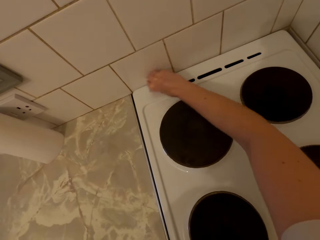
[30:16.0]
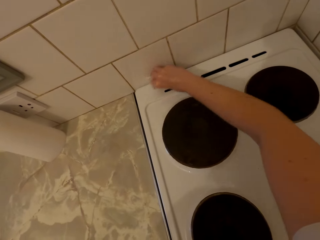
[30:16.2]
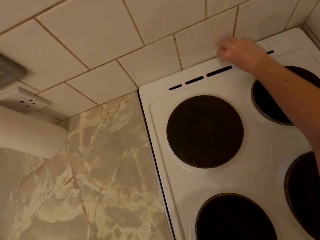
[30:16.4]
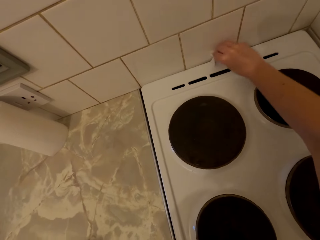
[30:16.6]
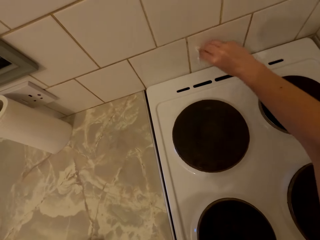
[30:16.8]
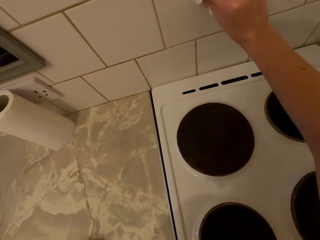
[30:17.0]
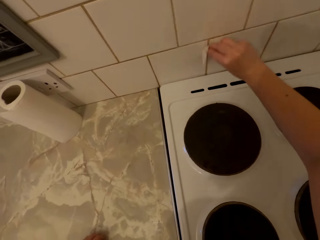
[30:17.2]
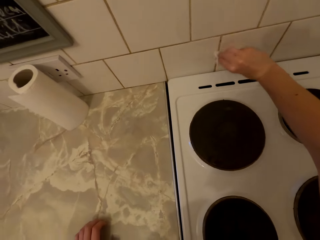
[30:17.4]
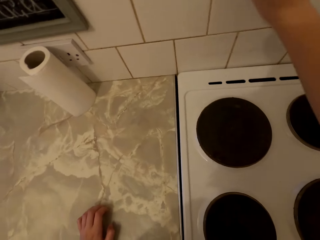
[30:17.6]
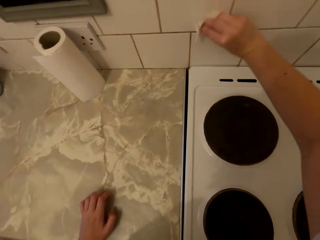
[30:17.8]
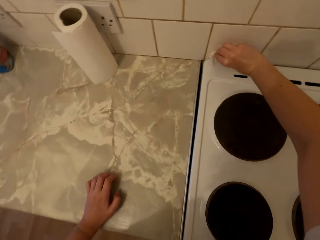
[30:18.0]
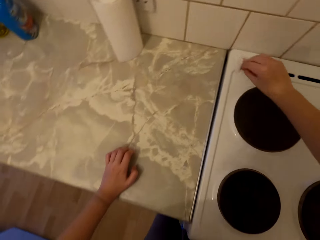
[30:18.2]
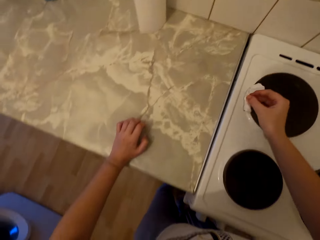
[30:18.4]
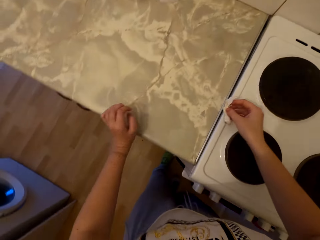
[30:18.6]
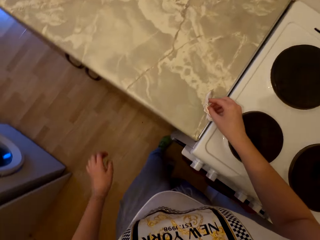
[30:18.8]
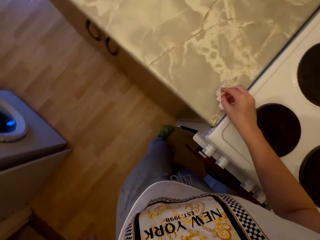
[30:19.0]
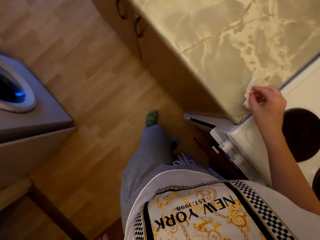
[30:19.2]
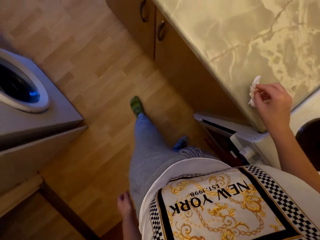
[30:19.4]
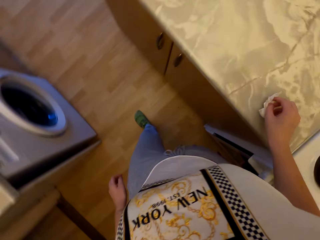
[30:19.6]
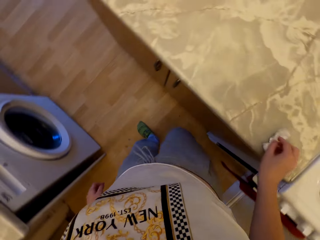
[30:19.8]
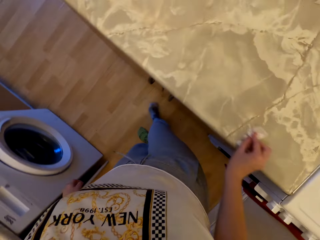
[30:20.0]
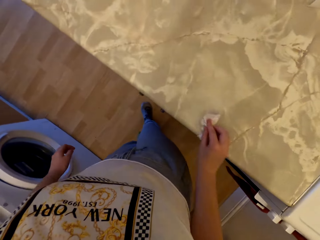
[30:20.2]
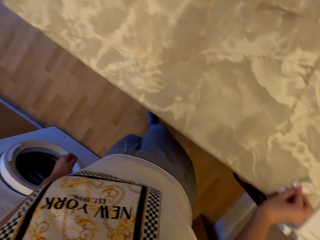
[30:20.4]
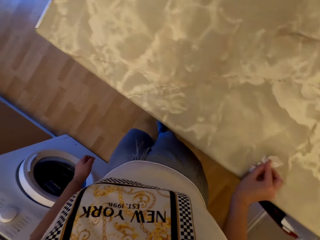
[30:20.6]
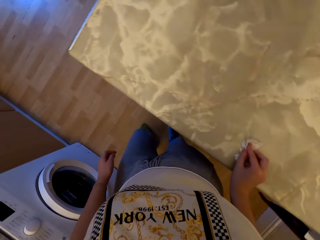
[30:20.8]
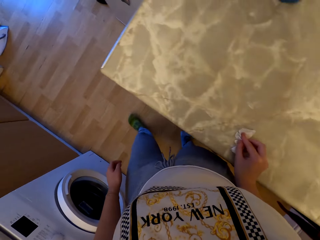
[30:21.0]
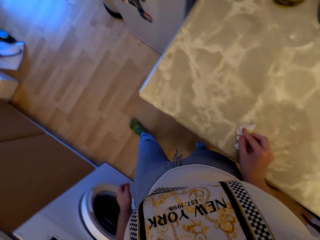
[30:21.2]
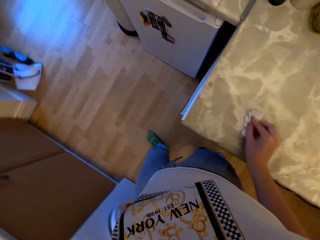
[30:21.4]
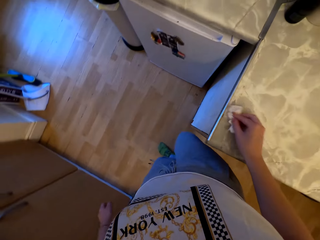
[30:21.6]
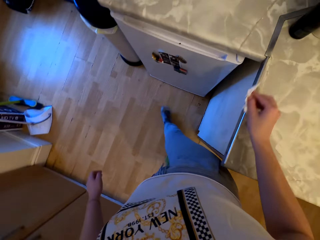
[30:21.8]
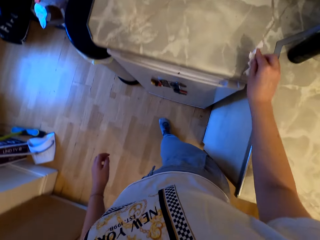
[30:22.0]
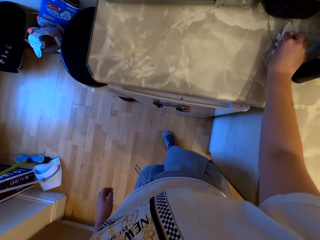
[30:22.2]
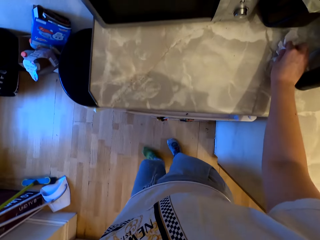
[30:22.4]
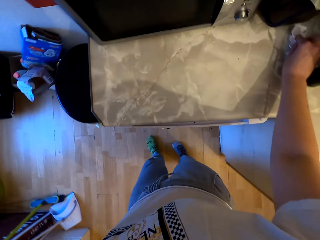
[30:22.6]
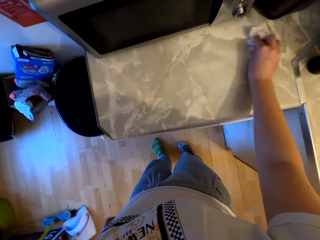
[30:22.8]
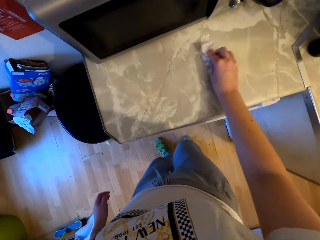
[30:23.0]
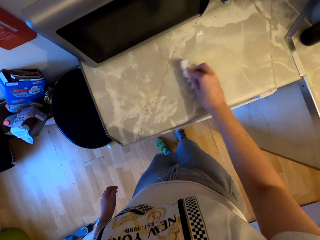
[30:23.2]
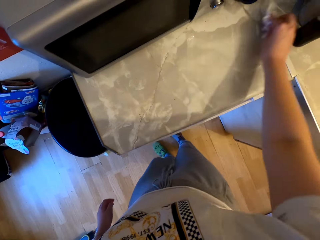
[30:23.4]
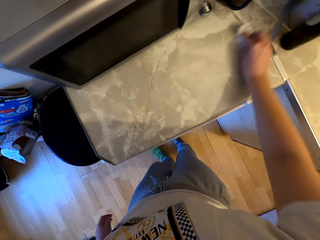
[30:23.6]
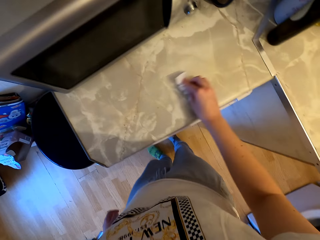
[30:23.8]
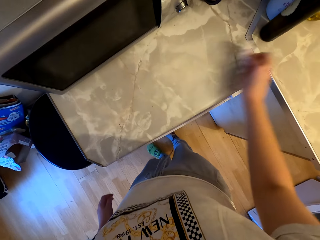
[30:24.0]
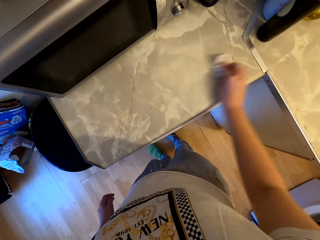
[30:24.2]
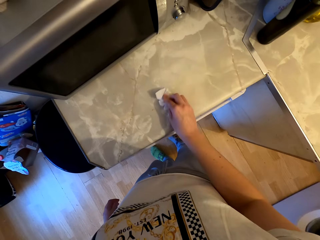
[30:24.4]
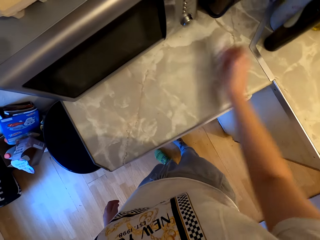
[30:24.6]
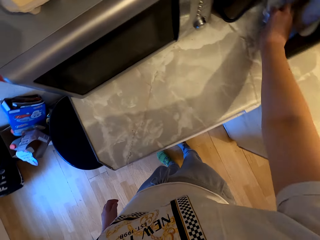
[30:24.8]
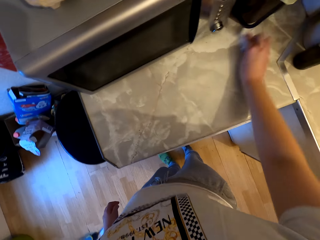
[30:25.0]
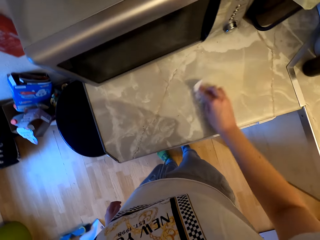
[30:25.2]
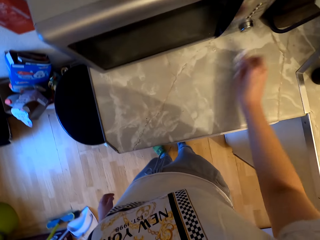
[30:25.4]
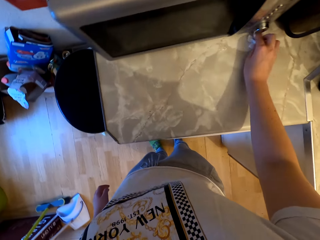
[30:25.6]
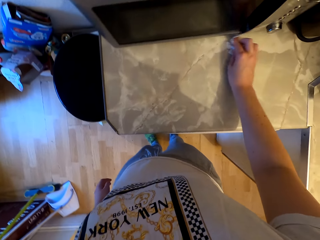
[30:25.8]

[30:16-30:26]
The camera wearer wipes the wall with the paper towel. They wipe the counter with the paper towel.

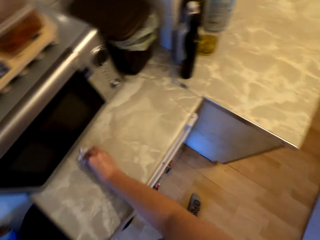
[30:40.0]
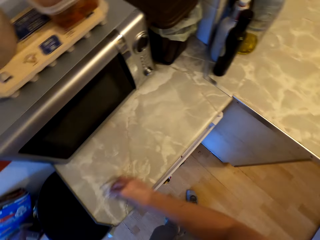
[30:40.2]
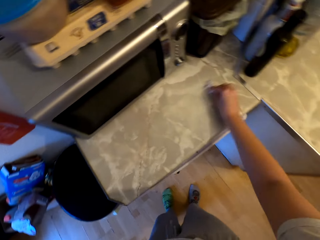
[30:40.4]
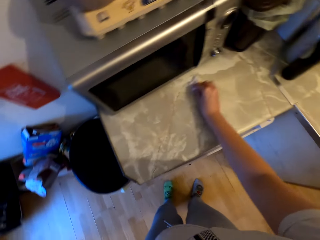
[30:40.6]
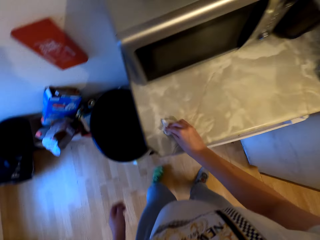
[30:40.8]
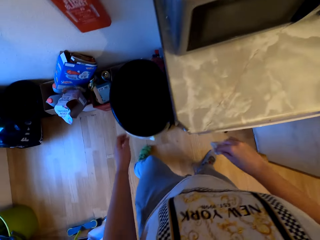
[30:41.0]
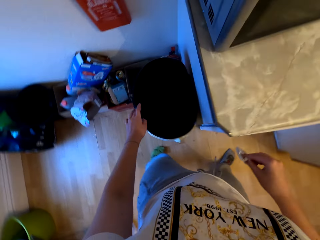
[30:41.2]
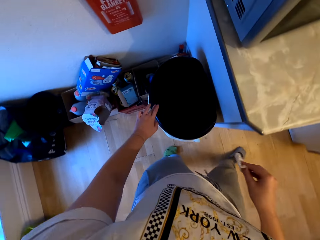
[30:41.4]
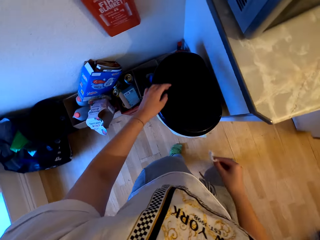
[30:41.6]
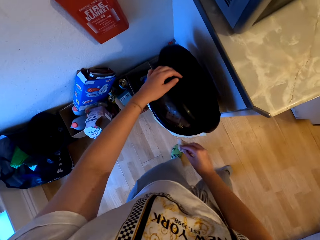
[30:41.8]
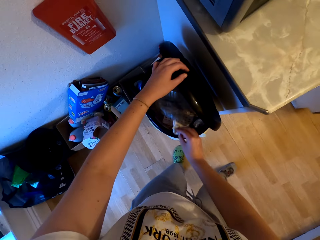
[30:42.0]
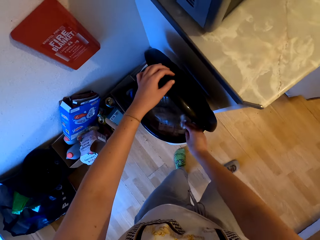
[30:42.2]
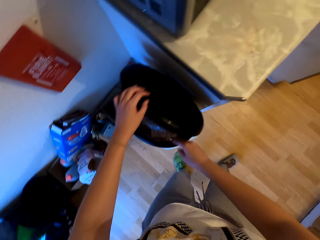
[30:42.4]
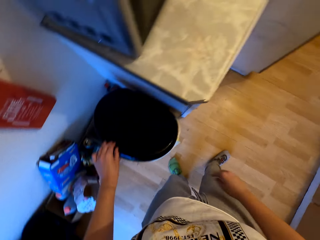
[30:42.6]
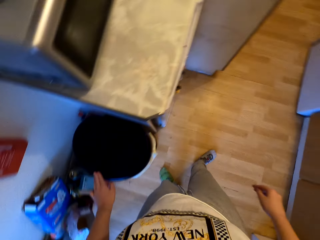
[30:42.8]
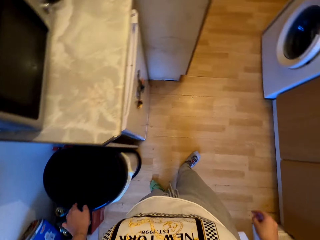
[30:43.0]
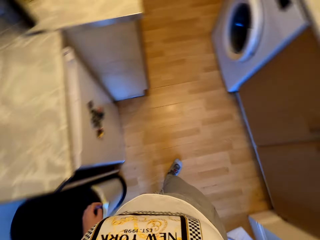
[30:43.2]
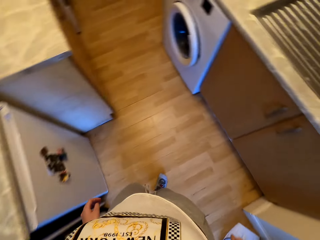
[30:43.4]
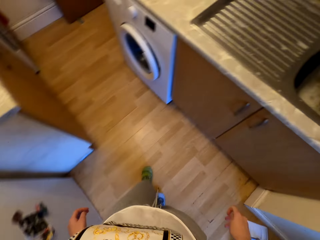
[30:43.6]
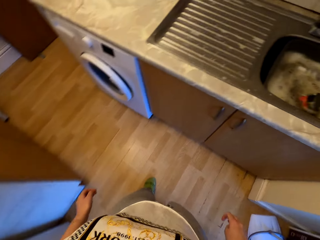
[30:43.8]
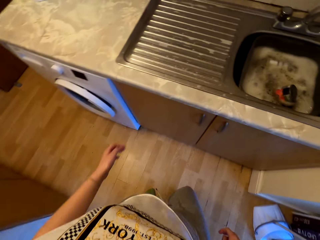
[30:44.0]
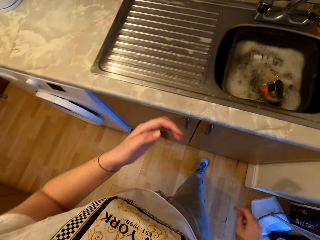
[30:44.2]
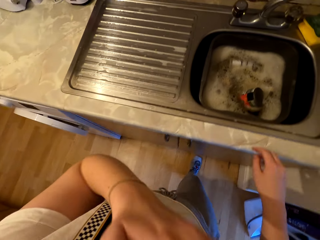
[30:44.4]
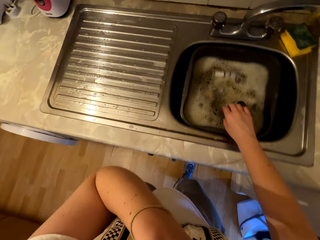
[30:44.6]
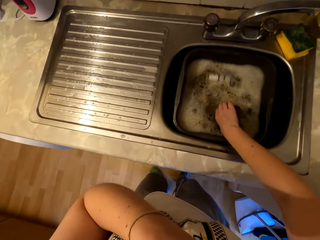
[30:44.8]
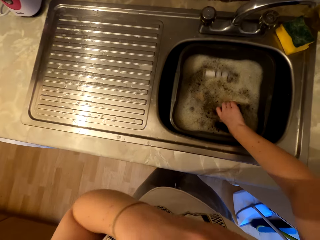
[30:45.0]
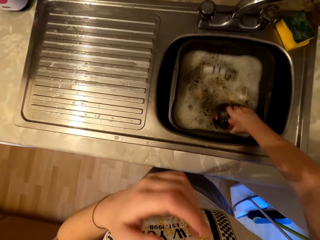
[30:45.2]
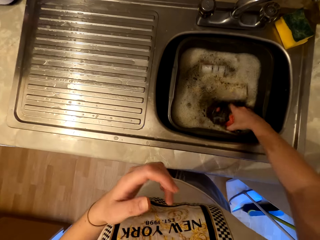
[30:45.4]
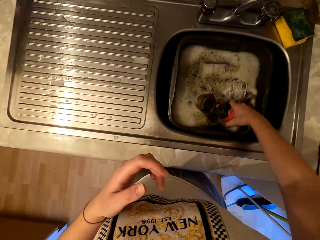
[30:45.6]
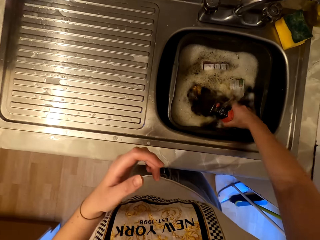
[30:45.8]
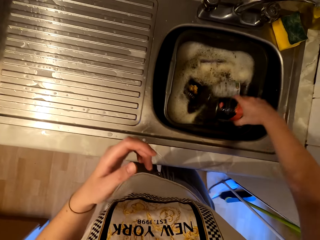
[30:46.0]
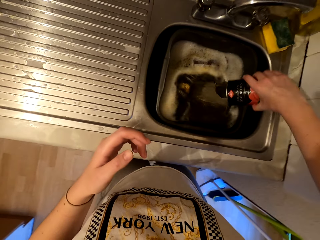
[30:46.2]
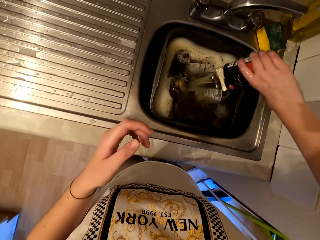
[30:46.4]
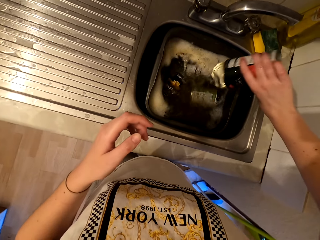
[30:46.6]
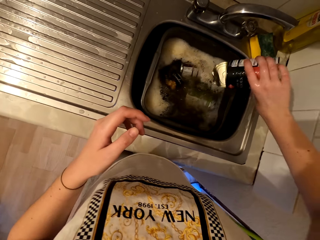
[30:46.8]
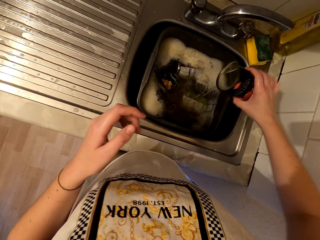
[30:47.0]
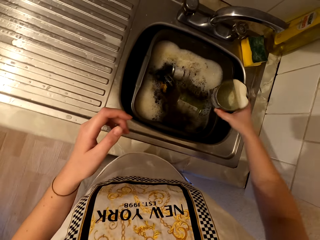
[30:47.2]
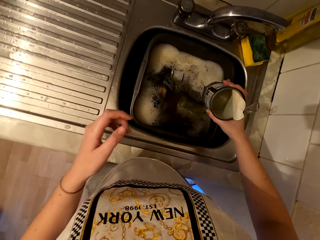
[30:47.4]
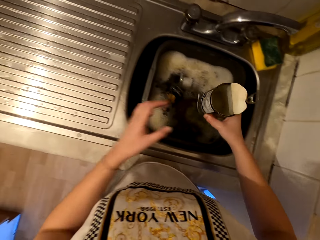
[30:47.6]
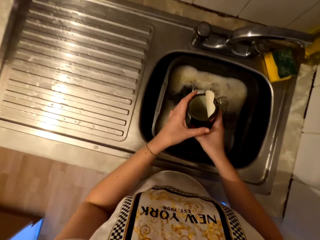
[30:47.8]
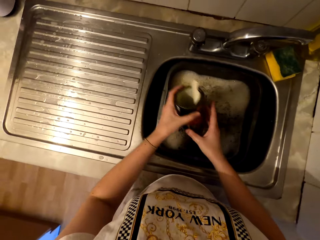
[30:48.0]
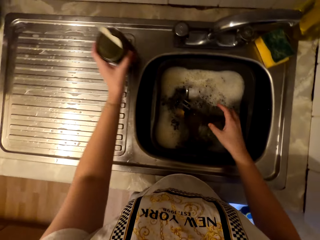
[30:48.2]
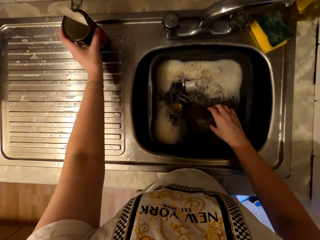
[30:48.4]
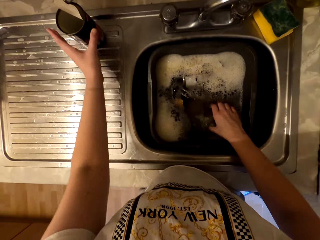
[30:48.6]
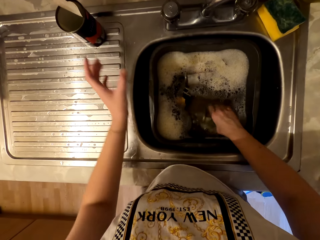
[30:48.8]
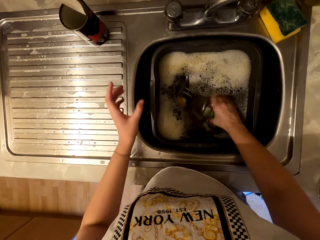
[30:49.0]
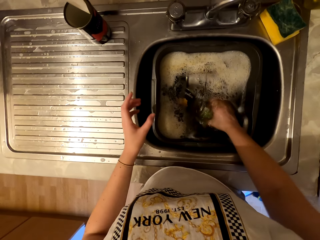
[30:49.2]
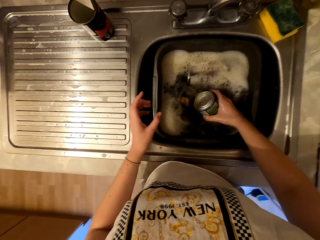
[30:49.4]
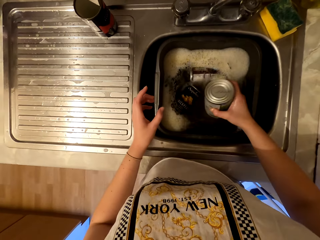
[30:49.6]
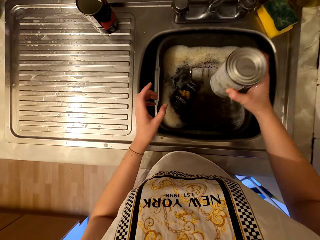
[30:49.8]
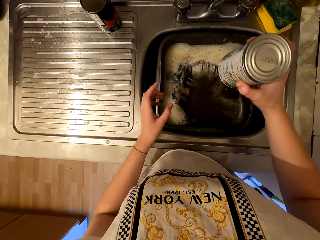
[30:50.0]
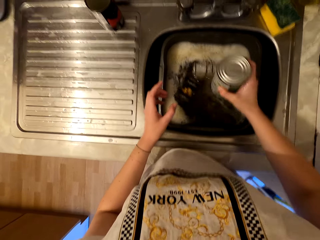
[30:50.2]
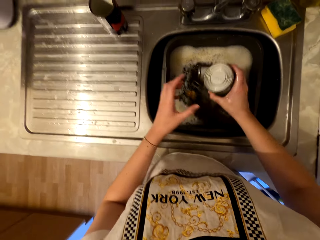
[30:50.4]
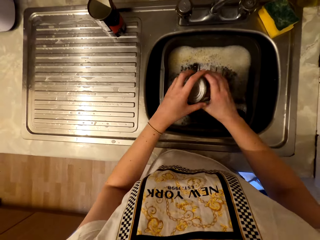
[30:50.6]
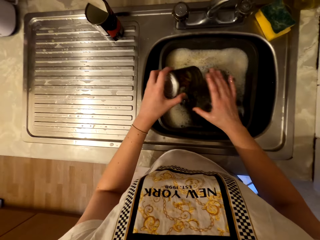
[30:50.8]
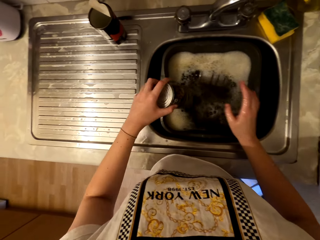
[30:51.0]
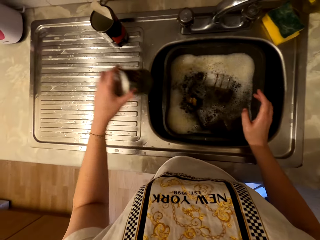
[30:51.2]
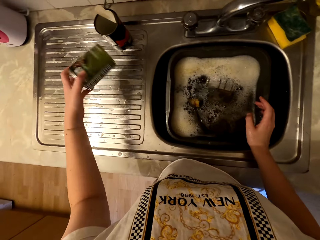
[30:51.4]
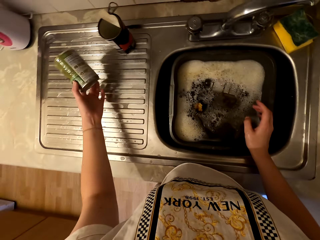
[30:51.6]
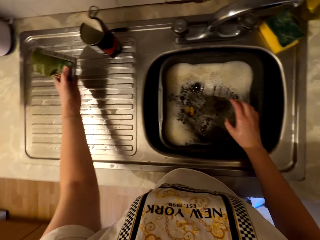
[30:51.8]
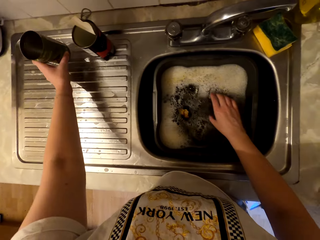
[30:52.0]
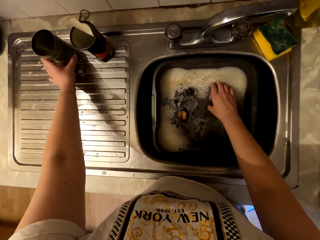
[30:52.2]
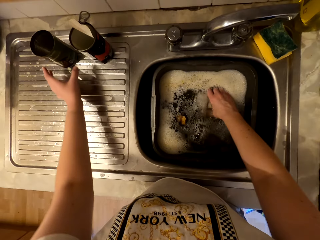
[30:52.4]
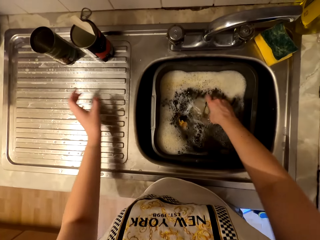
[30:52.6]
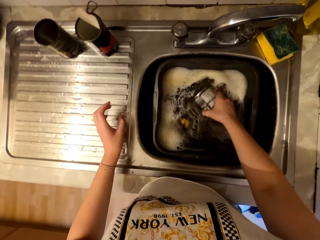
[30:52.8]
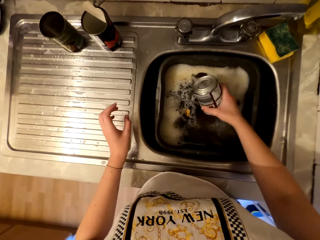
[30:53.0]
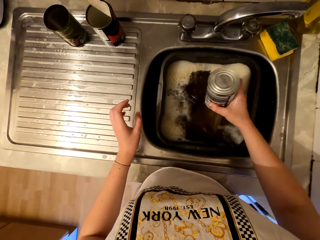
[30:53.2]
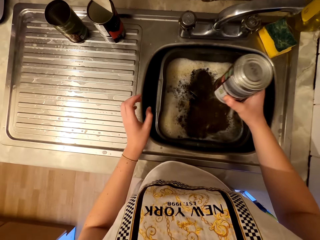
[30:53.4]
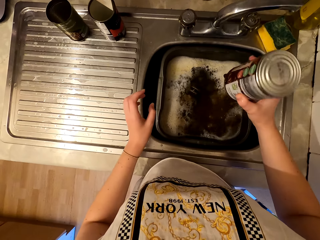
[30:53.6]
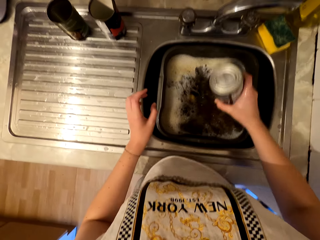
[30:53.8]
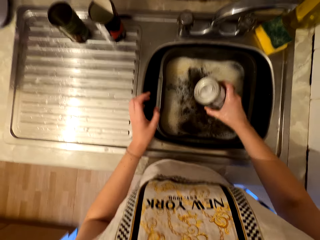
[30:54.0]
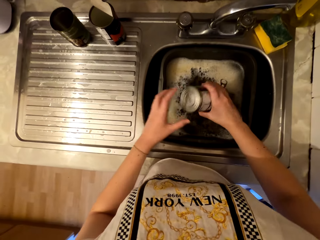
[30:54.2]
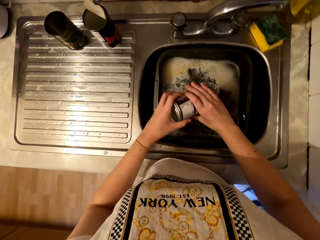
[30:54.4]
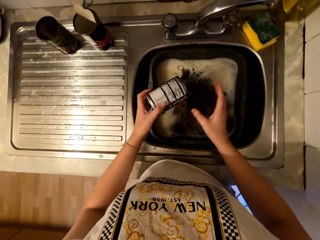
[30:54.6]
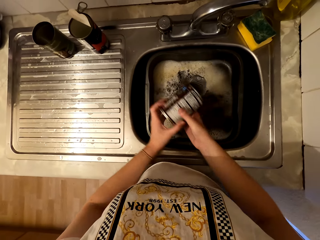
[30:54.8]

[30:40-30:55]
The camera wearer opens the trash bin. They throw the paper towel in the trash bin, close the trash bin, and walk to the sink. They hold their face. They remove cans from the water. They clean a container in the sink. They place the container on the sink top. They clean the container in the sink. They place the container on the sink top. They clean the container in the sink.
